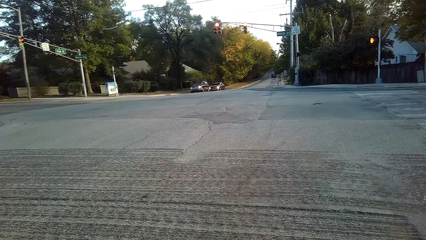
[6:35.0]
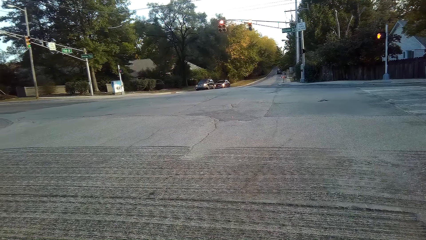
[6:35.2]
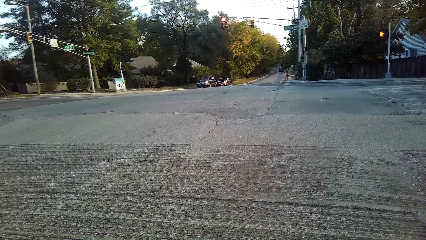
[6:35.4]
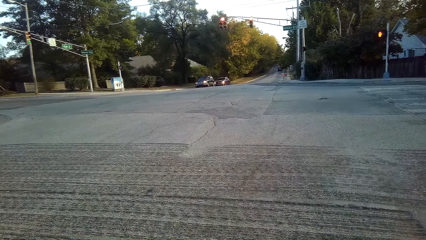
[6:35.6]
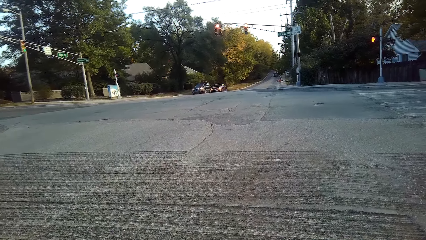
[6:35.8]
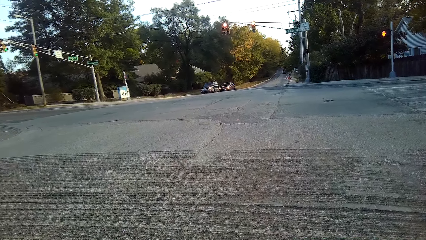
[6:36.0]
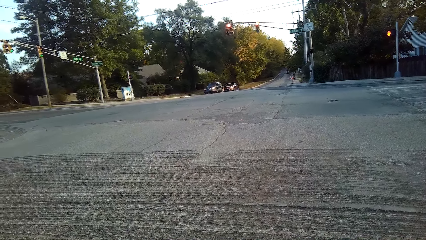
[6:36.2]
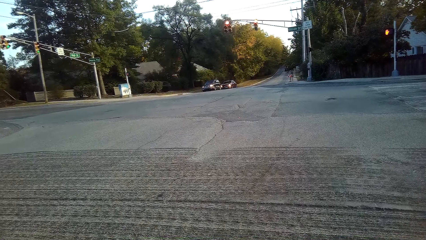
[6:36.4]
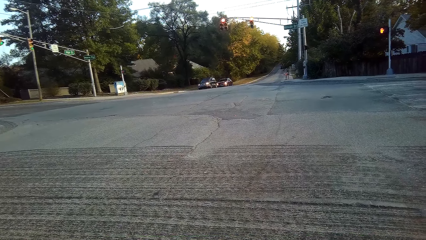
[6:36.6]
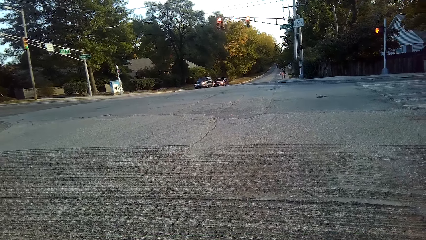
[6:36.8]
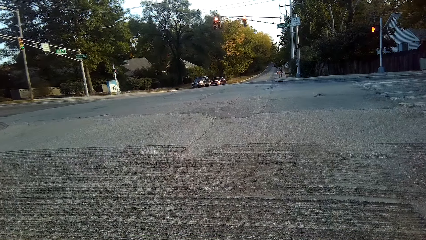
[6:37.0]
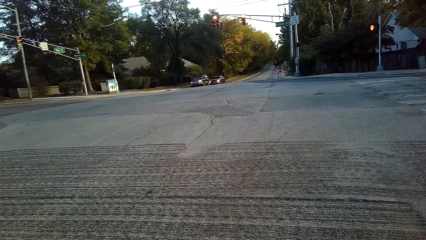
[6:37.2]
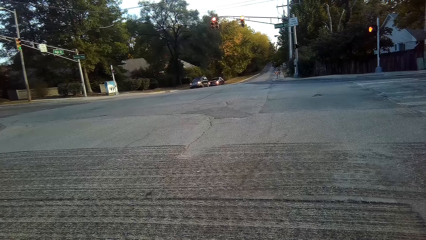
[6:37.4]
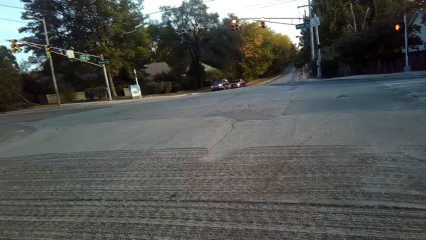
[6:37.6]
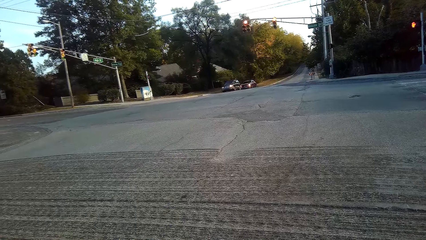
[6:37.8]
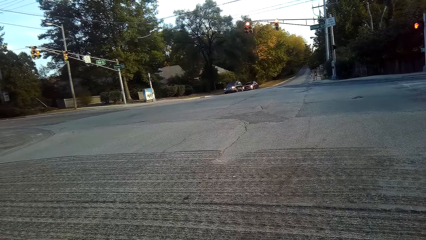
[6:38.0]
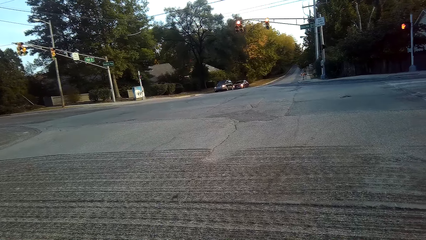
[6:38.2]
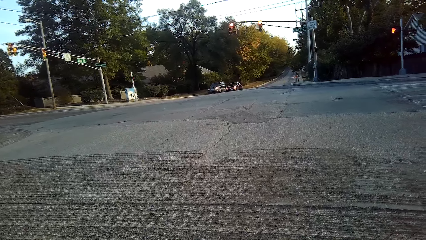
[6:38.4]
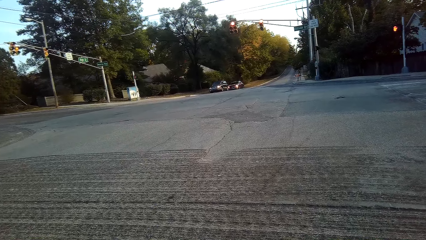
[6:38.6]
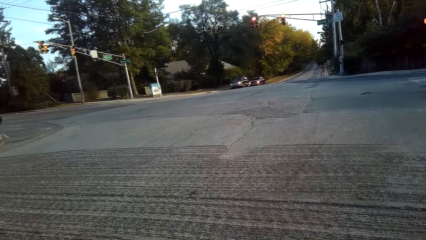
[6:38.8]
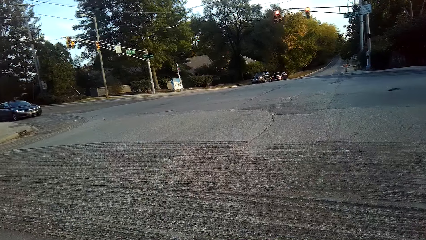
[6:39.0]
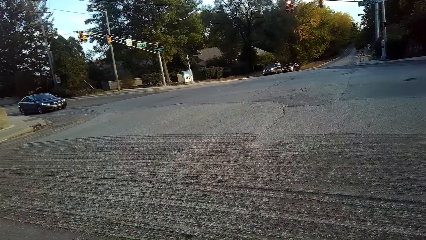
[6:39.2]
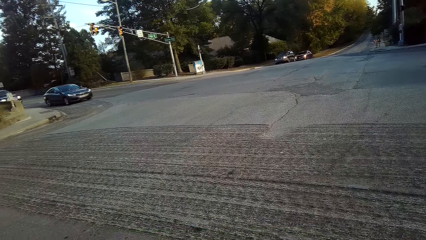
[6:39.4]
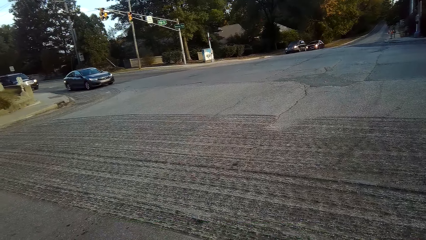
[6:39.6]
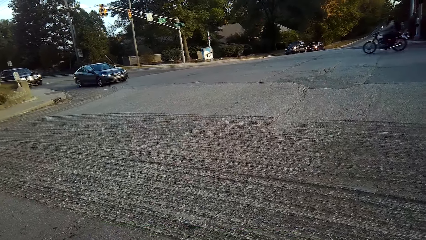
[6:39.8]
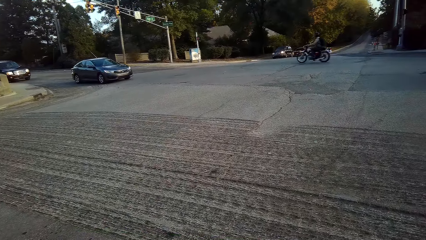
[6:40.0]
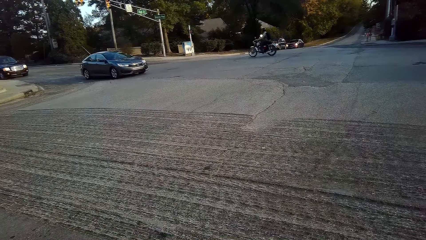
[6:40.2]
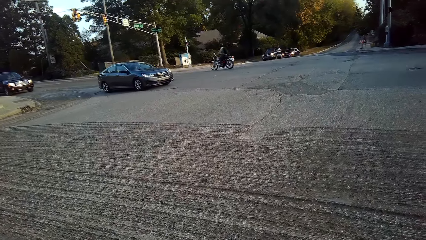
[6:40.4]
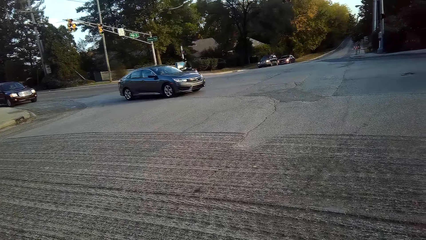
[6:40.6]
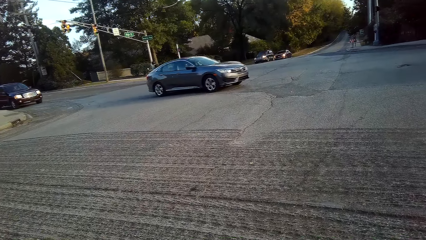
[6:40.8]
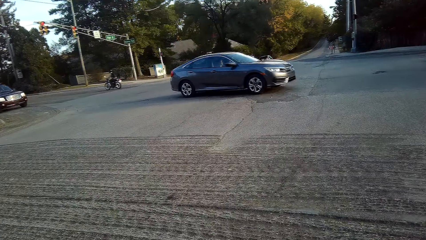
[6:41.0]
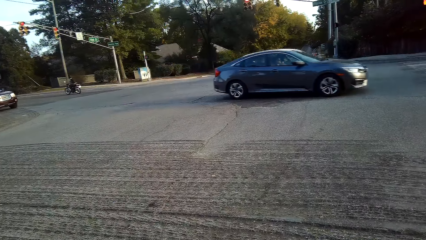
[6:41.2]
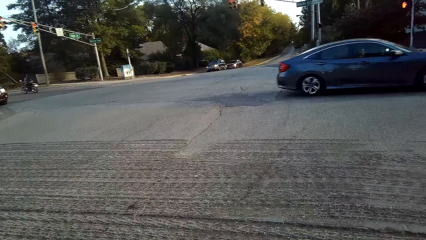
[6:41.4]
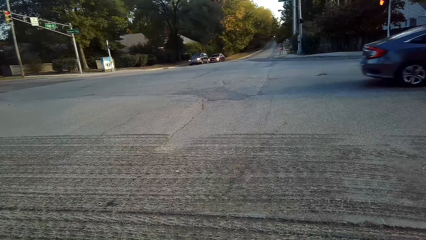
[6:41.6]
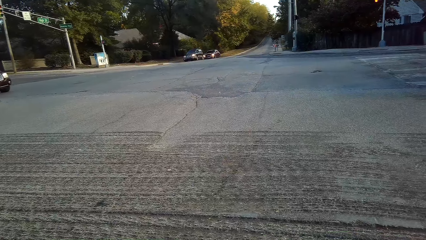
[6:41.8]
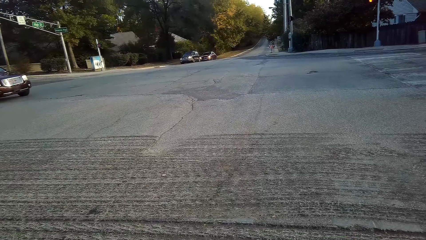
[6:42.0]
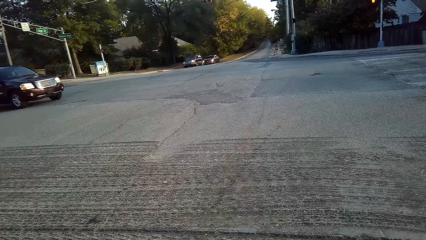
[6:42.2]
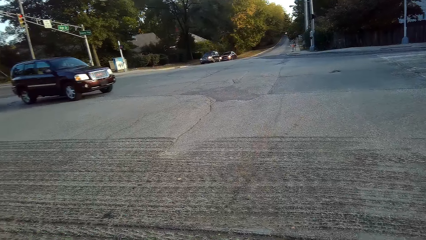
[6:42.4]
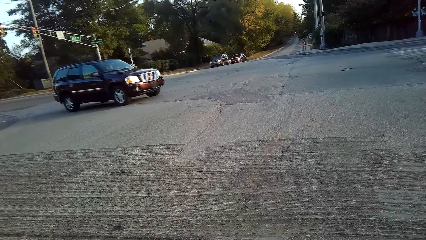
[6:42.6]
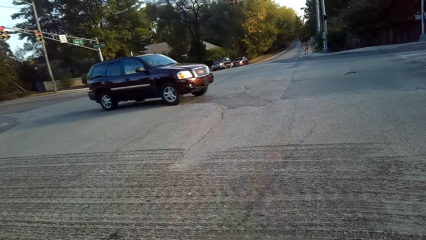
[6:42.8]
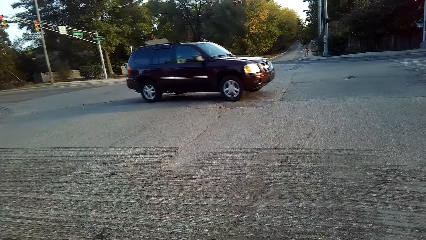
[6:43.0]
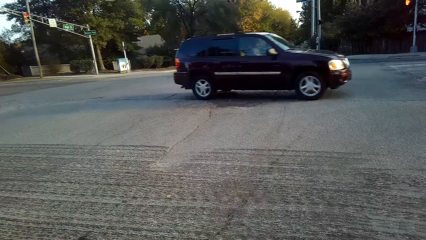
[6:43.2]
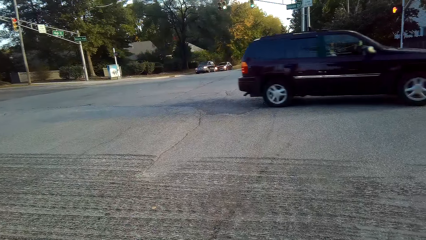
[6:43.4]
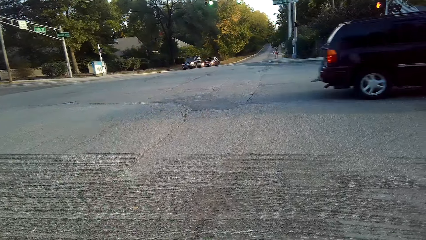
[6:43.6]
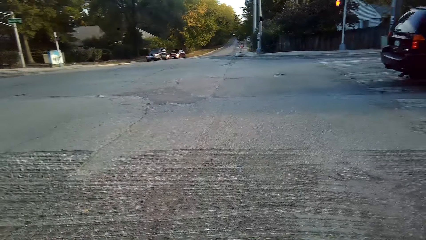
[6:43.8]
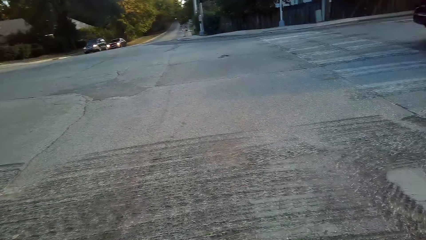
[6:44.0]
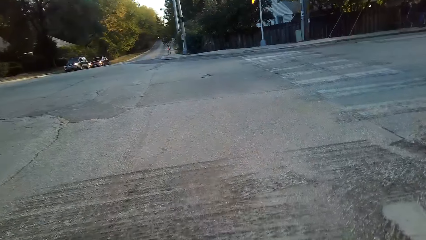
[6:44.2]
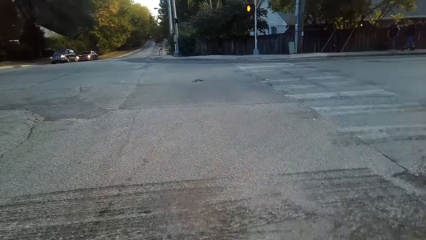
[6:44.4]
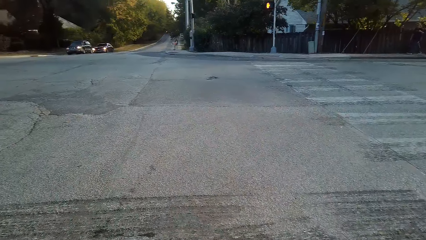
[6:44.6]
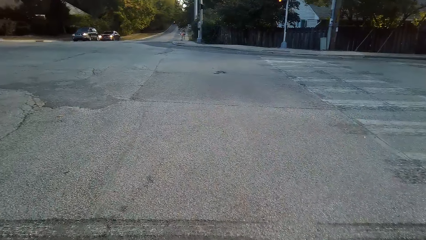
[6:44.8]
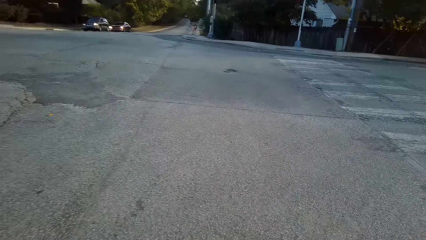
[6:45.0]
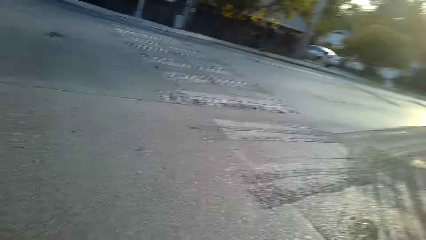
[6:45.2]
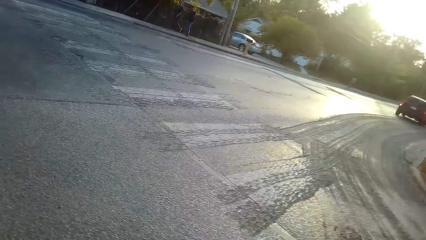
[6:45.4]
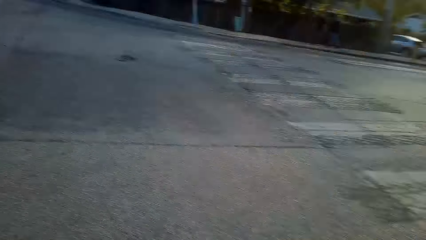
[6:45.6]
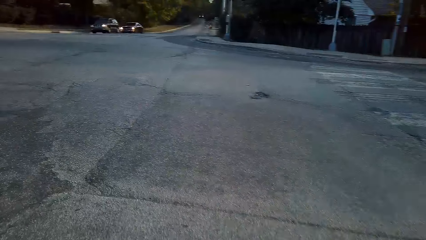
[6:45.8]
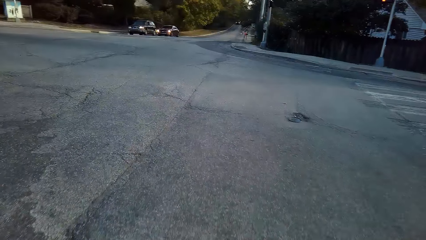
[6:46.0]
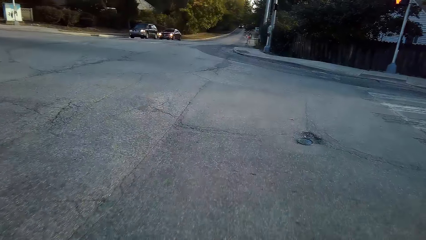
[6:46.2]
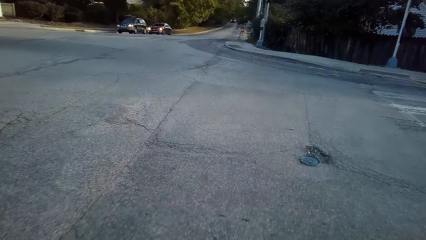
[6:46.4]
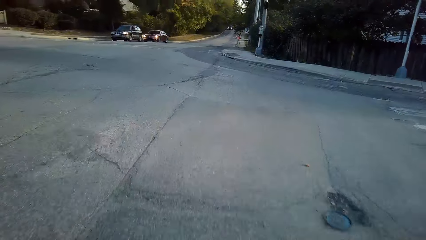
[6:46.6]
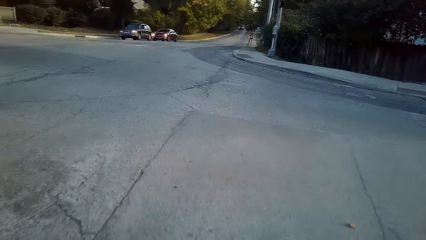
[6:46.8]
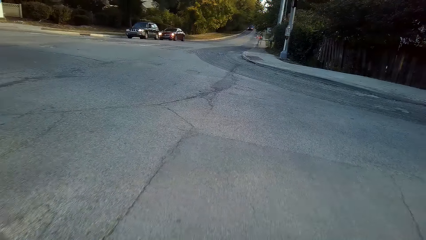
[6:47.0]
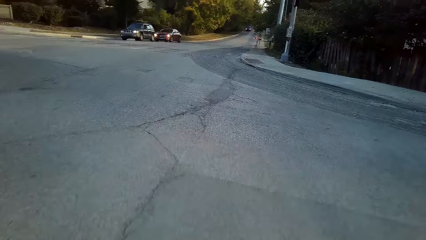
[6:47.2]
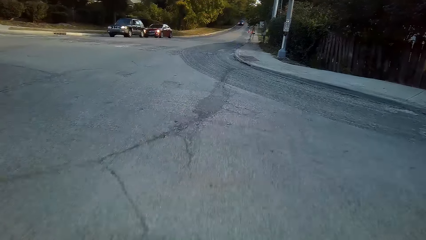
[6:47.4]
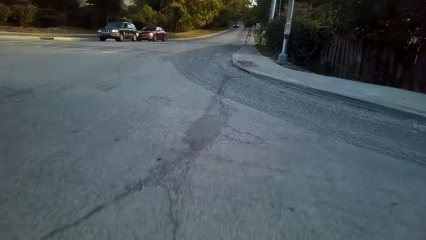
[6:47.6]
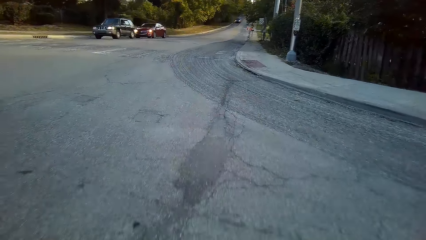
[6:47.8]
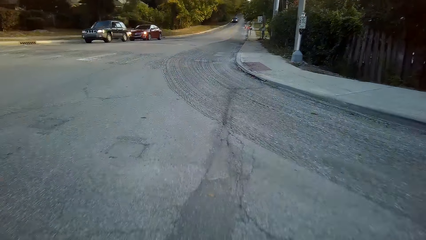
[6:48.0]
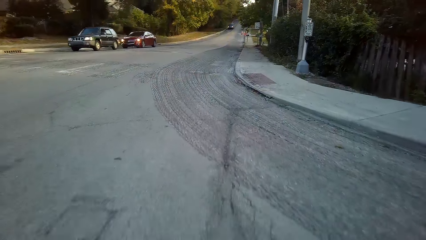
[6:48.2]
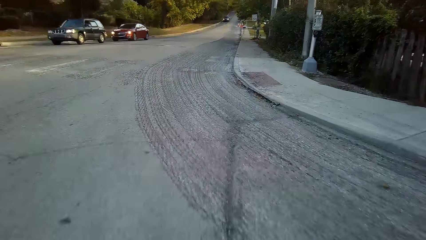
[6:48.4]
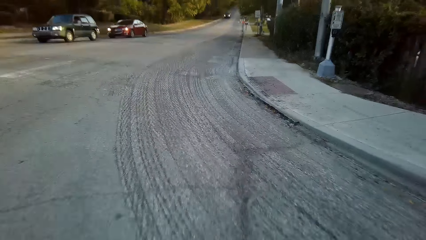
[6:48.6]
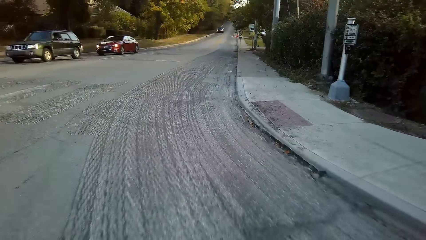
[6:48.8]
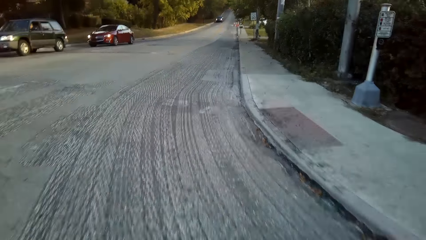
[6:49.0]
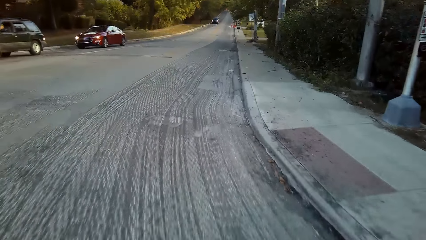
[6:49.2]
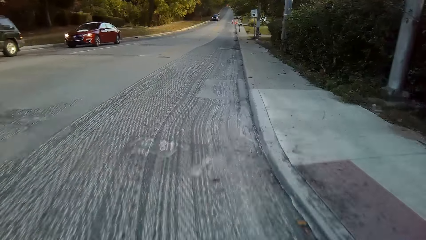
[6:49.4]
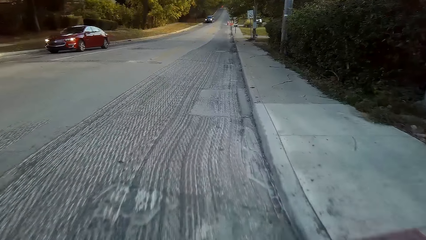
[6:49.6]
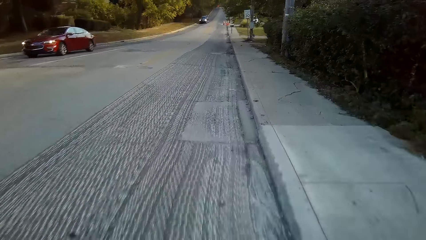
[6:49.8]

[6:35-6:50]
The camera wearer looks around the road. They drive on the road.
